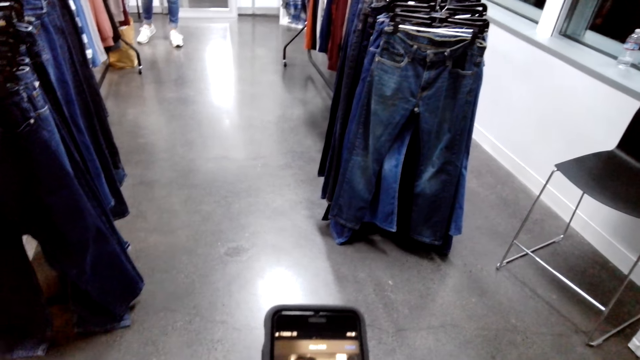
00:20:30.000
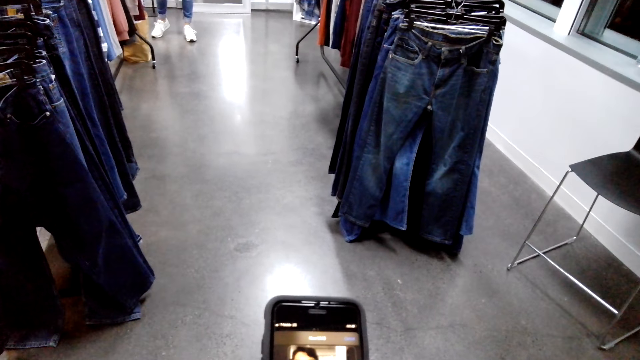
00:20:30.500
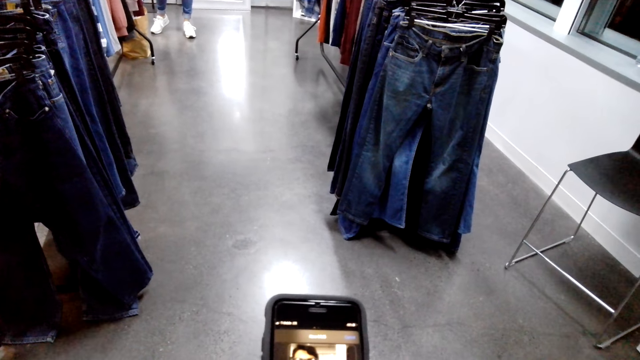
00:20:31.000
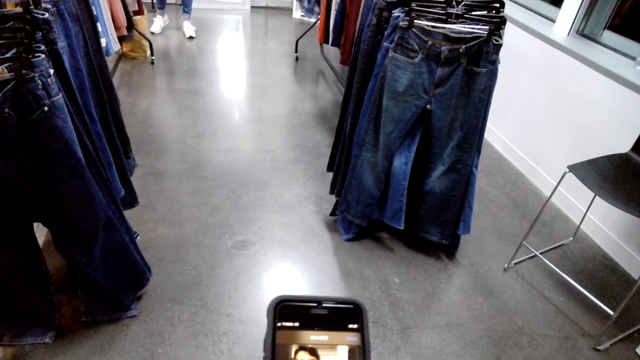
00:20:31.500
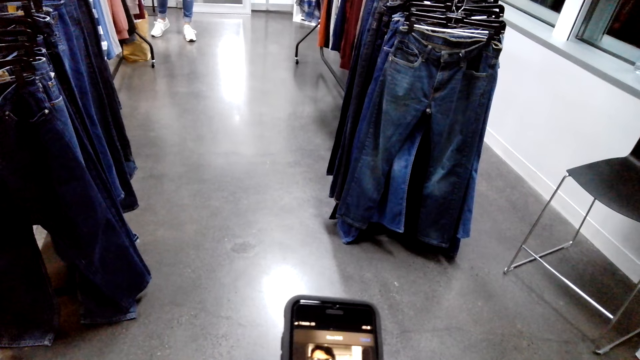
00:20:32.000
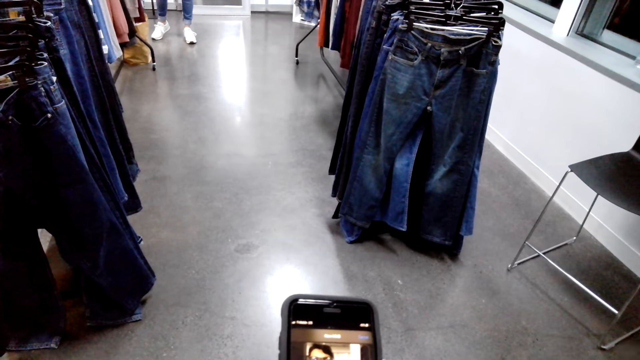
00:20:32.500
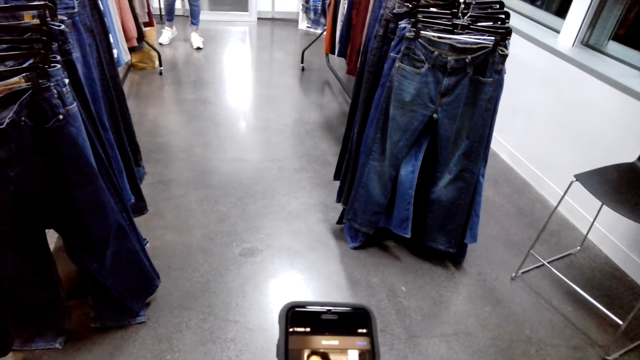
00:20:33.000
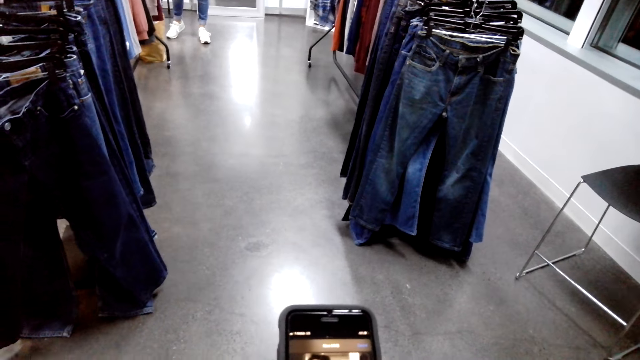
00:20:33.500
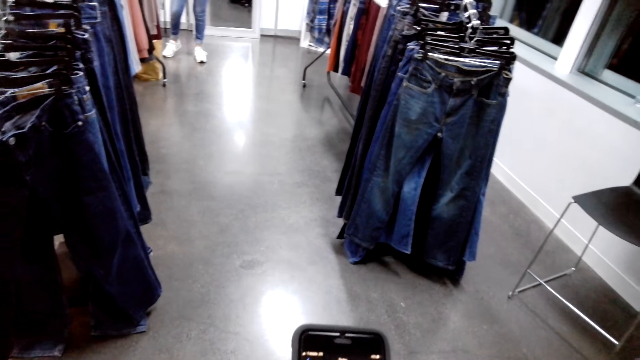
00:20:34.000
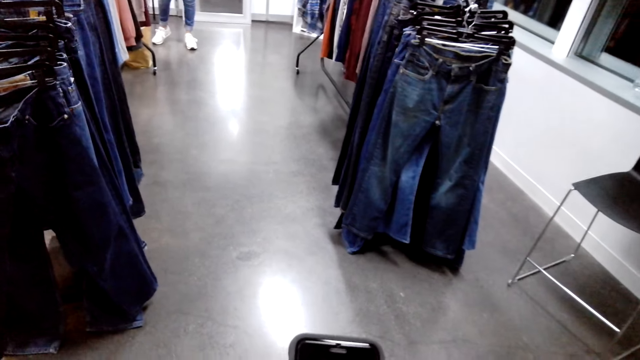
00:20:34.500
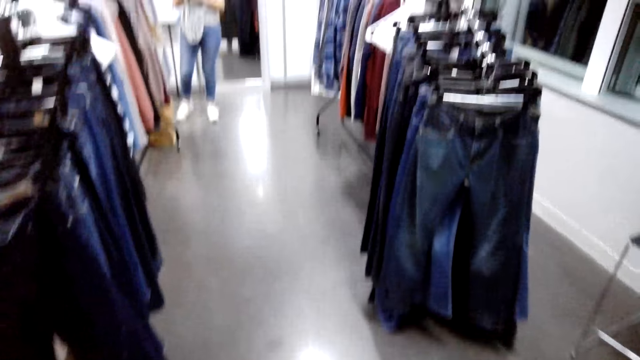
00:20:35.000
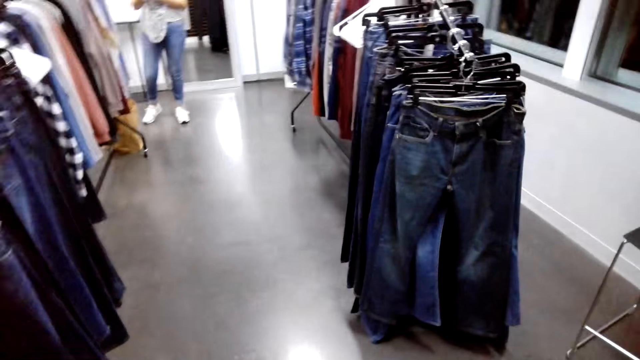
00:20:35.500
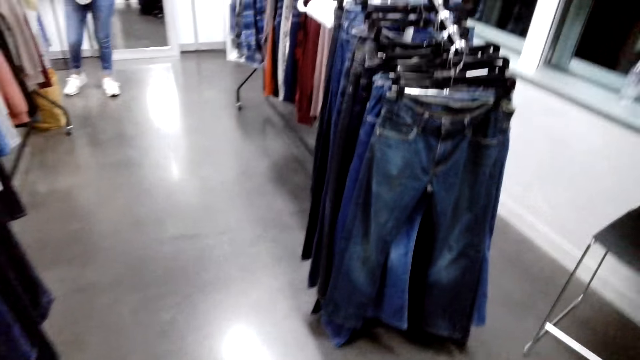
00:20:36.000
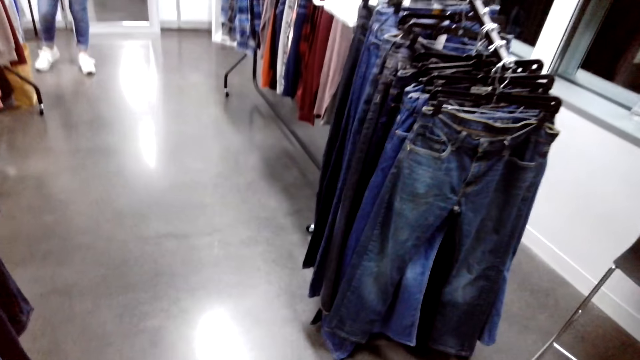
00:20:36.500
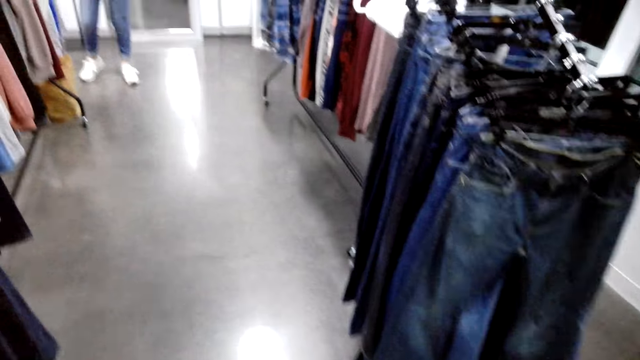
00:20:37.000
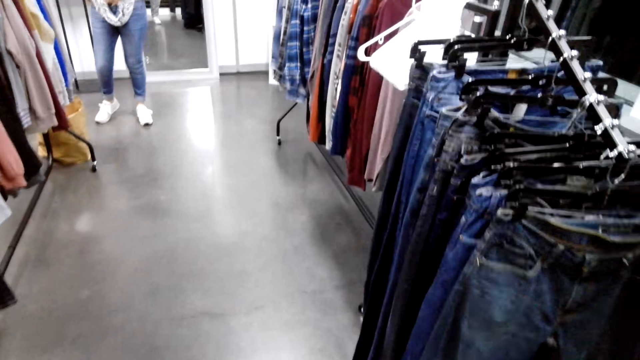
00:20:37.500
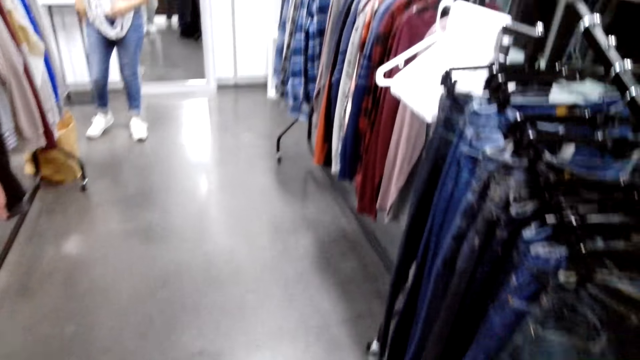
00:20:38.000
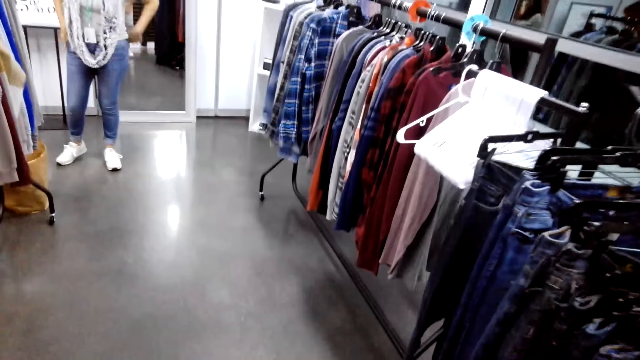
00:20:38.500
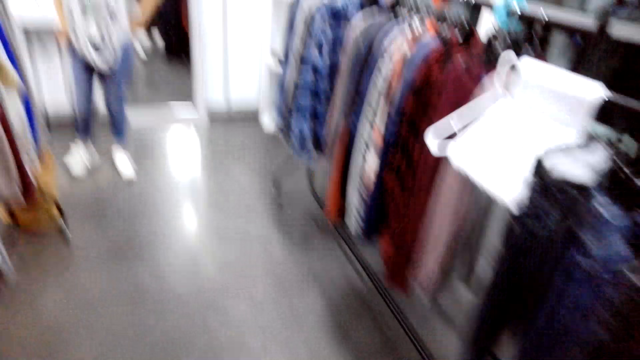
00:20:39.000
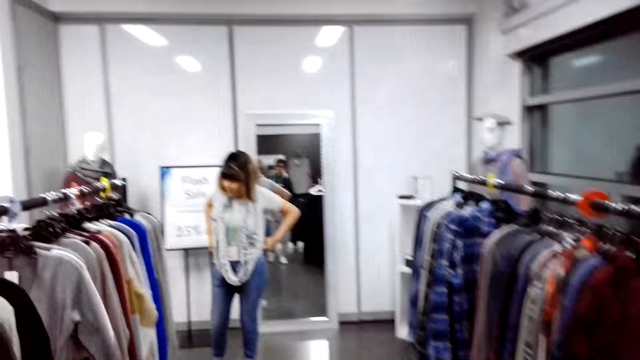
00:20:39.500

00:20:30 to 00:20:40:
The camera wearer walks in the shop.

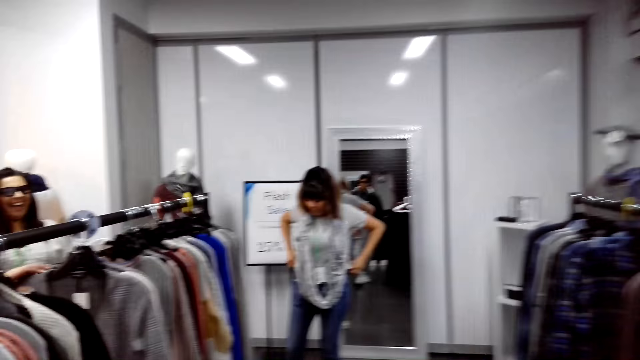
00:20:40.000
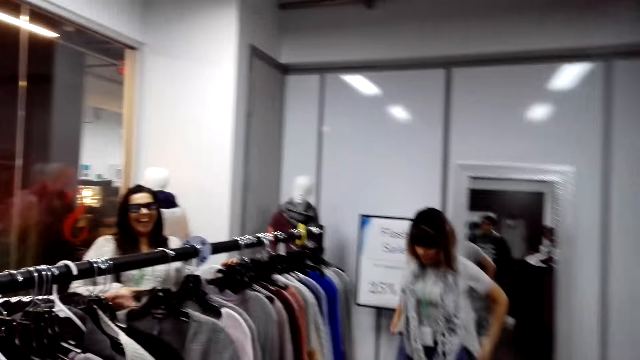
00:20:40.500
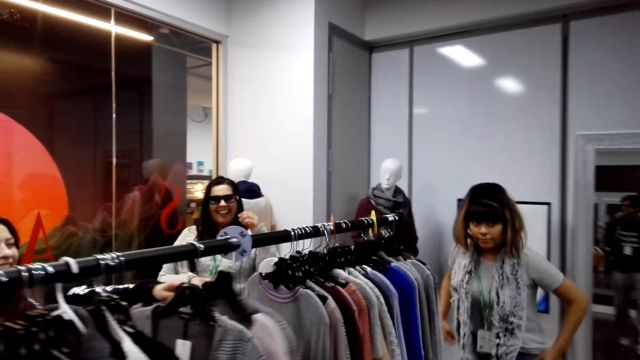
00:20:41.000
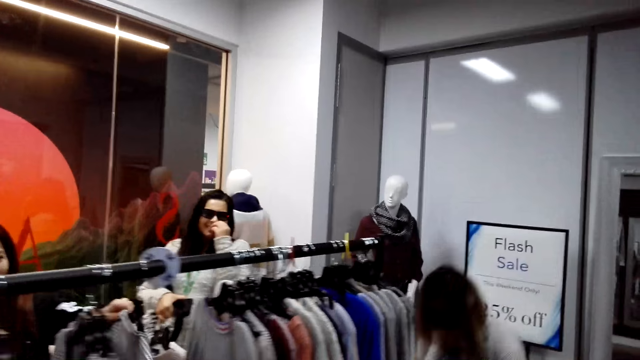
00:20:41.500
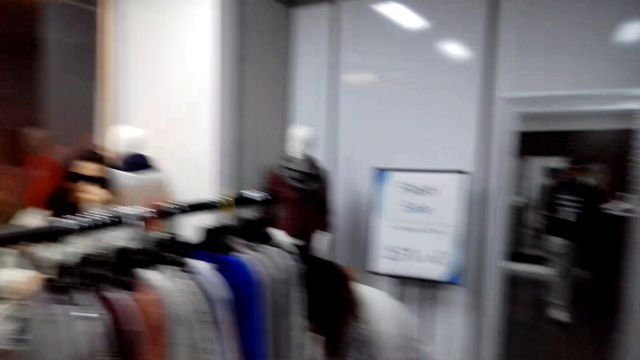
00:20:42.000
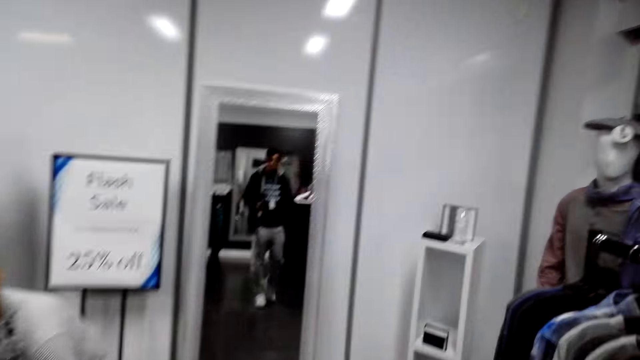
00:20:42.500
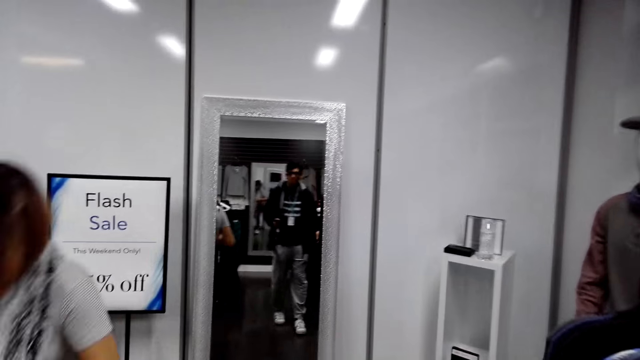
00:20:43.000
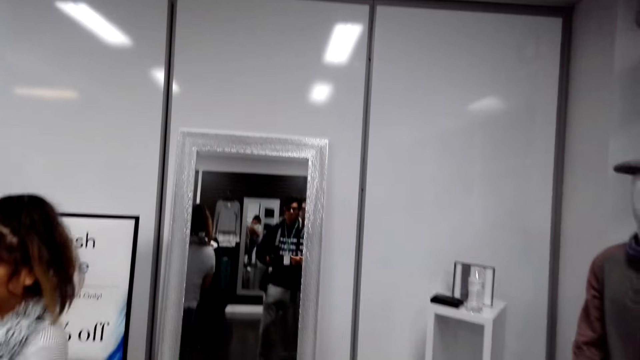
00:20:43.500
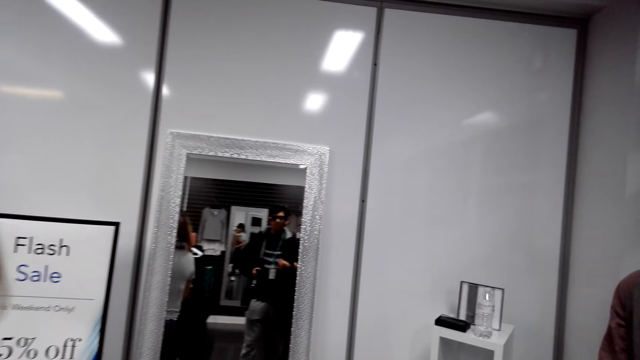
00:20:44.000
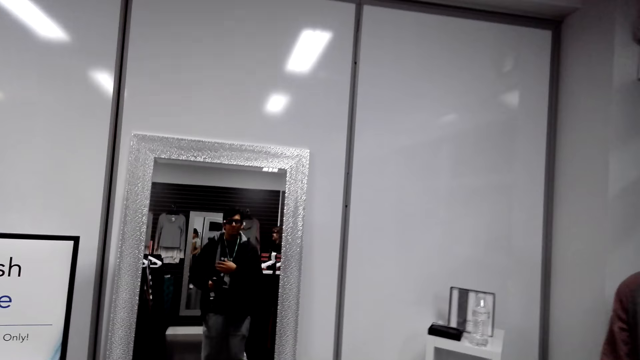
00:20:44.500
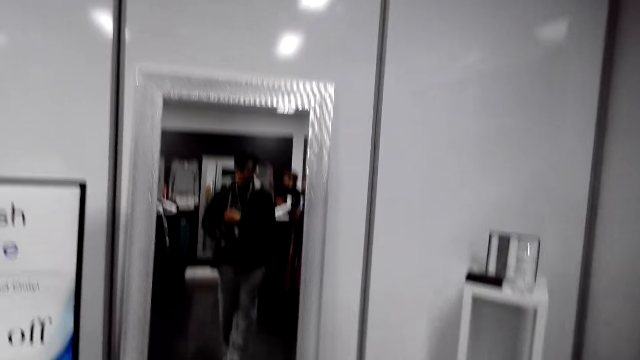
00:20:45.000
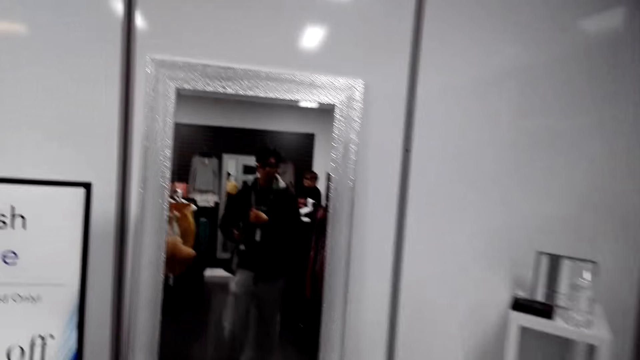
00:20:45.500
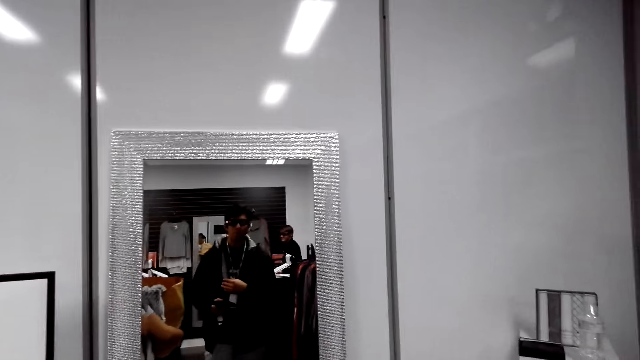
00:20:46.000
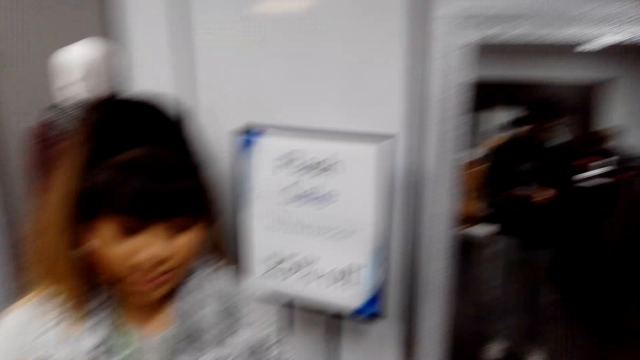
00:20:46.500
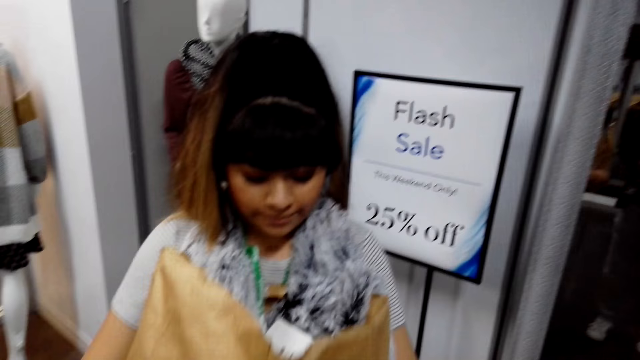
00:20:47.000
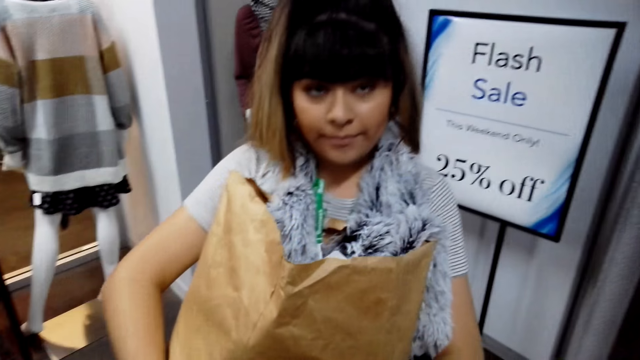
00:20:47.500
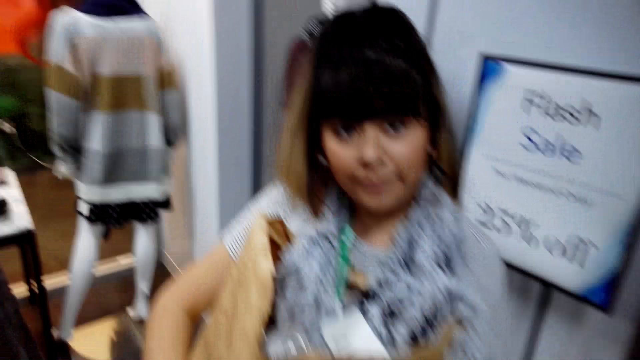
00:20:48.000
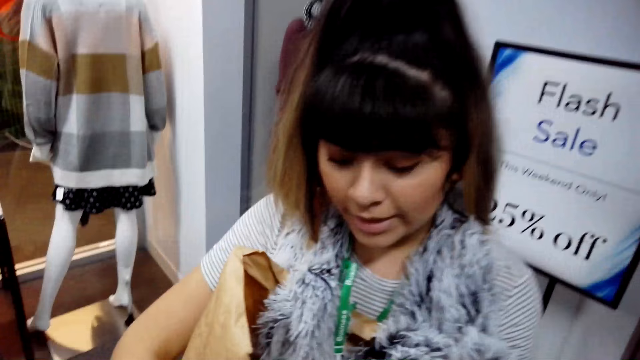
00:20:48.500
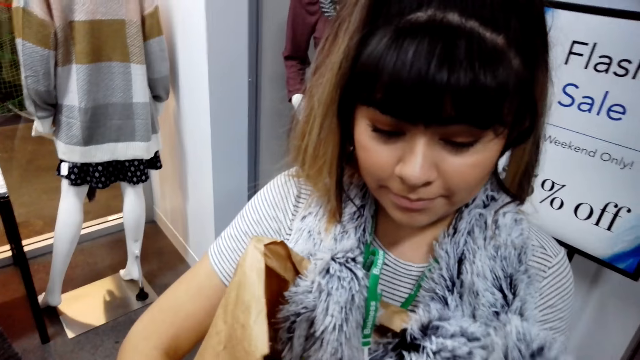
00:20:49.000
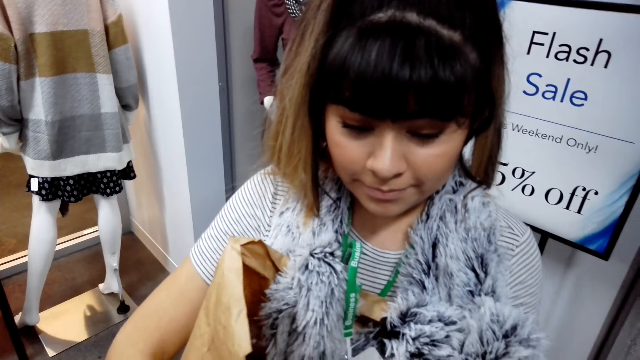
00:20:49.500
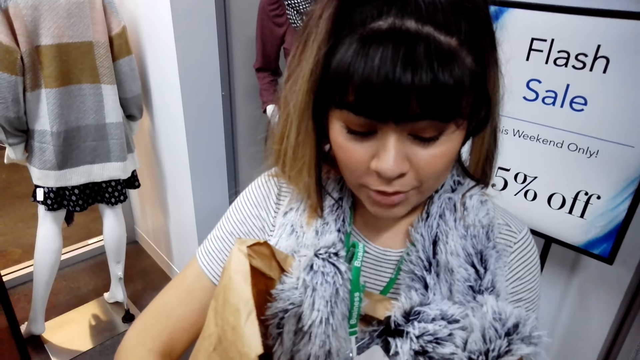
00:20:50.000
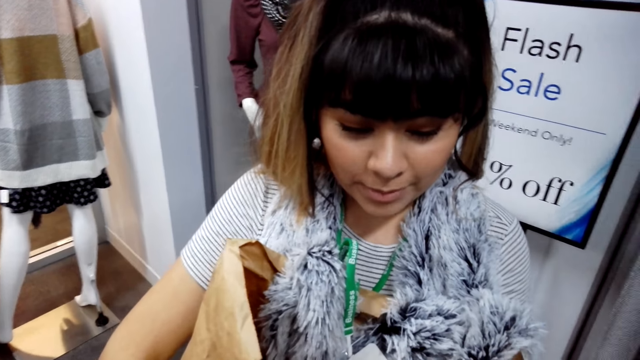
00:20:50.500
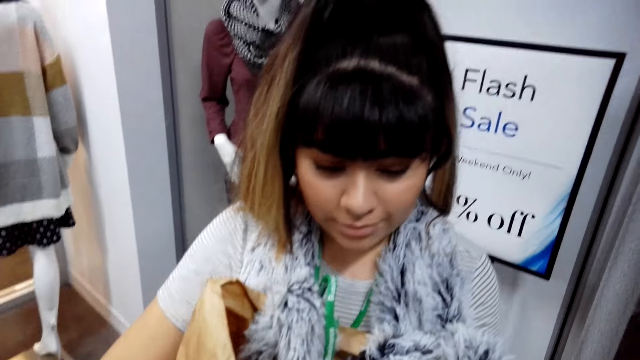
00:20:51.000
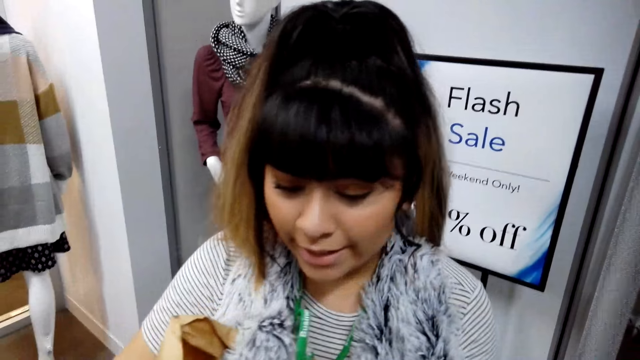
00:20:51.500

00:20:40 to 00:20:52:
The camera wearer stares at the lady. They stare at the mirror. They stare at the lady. They converse with the lady.
